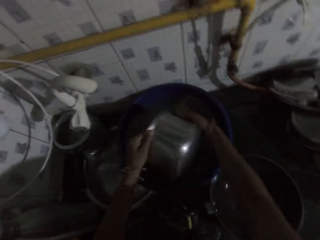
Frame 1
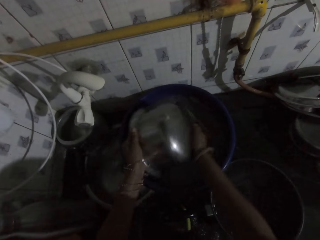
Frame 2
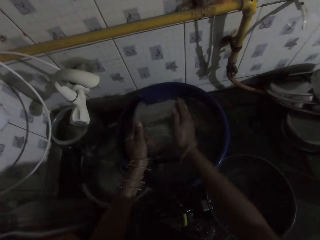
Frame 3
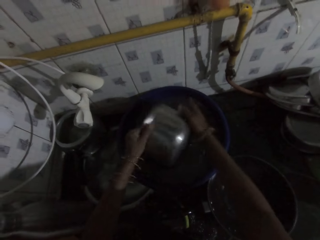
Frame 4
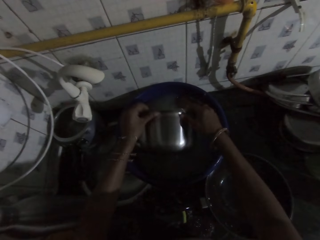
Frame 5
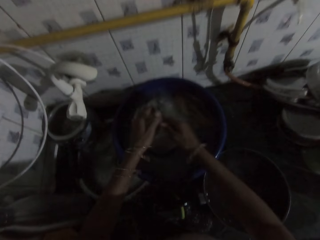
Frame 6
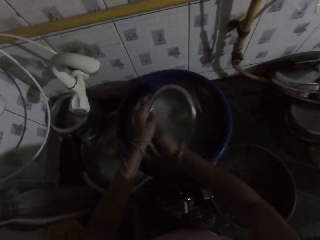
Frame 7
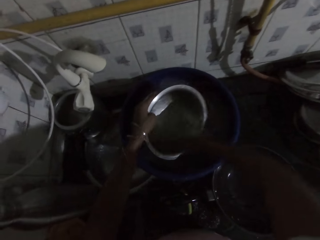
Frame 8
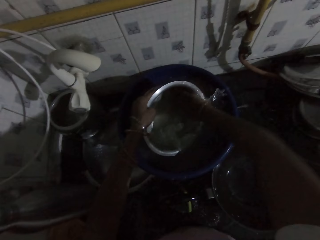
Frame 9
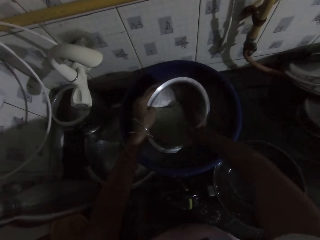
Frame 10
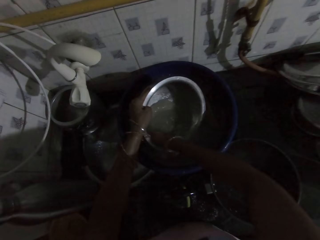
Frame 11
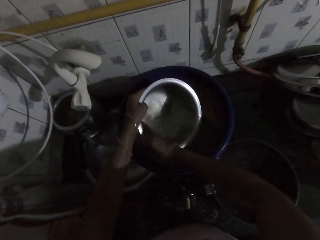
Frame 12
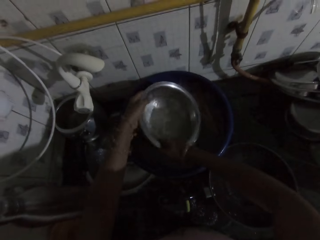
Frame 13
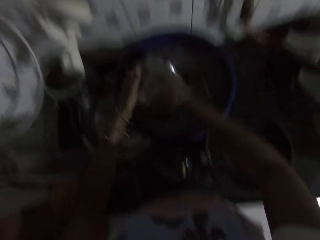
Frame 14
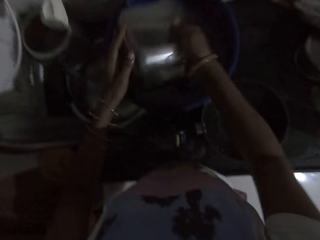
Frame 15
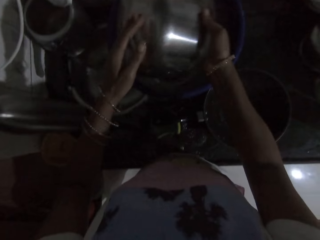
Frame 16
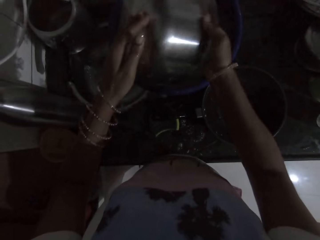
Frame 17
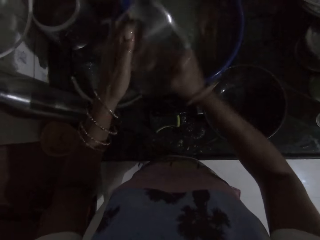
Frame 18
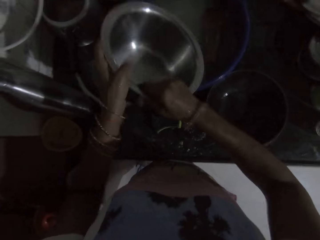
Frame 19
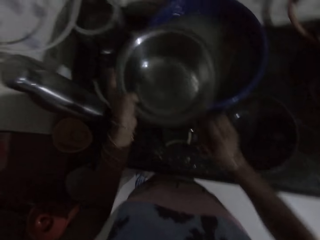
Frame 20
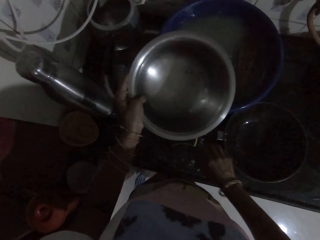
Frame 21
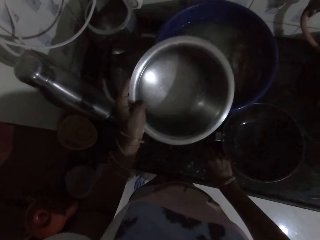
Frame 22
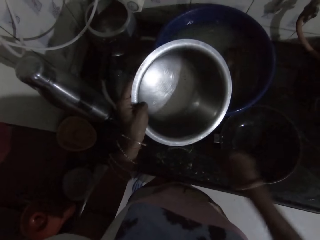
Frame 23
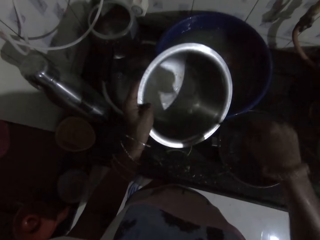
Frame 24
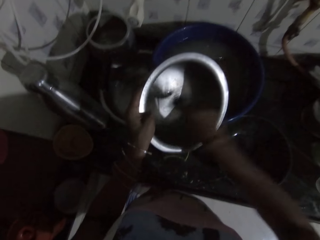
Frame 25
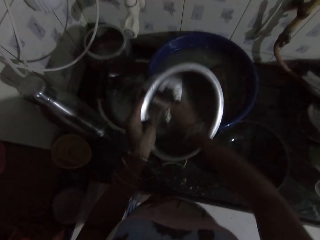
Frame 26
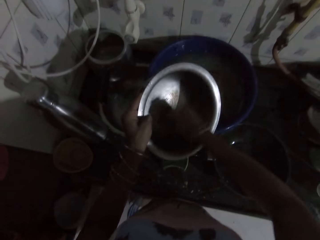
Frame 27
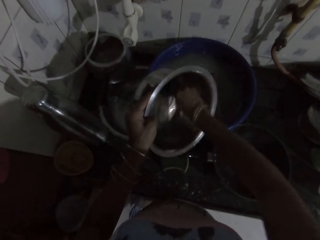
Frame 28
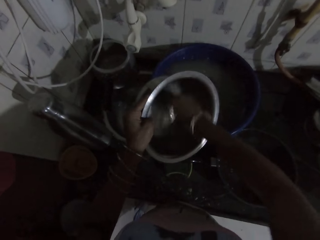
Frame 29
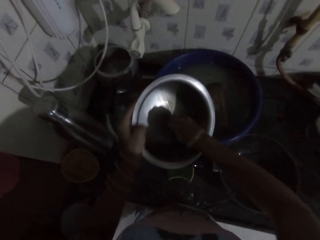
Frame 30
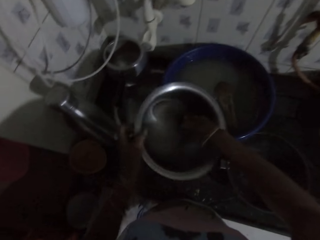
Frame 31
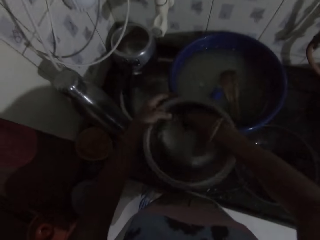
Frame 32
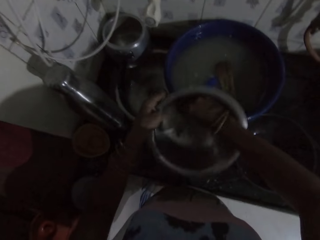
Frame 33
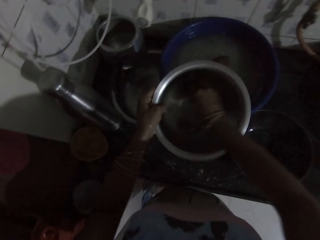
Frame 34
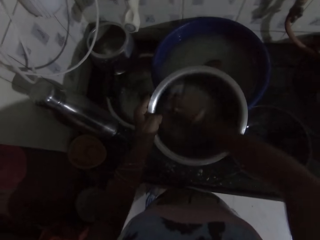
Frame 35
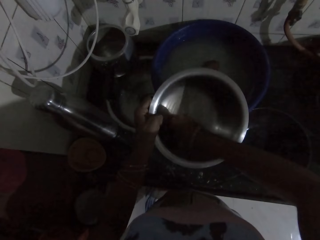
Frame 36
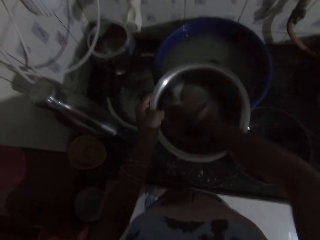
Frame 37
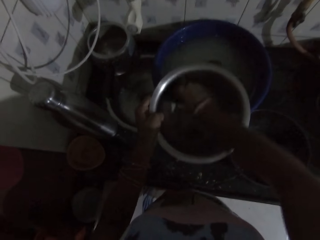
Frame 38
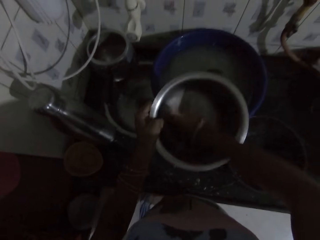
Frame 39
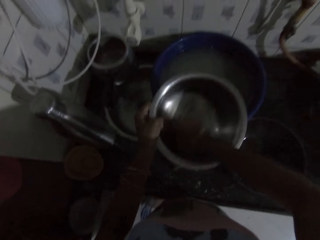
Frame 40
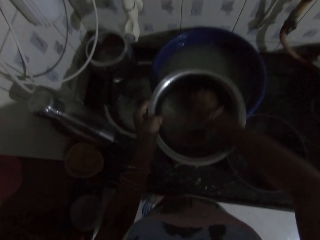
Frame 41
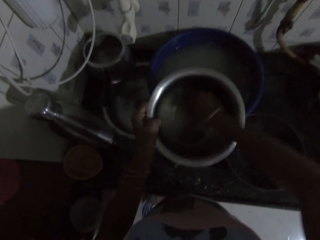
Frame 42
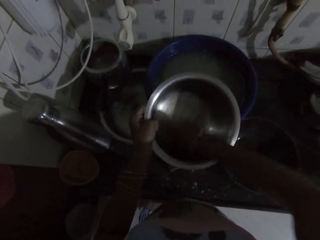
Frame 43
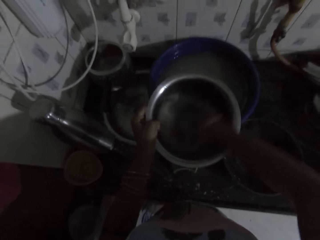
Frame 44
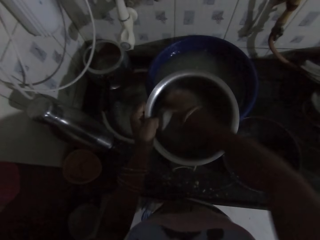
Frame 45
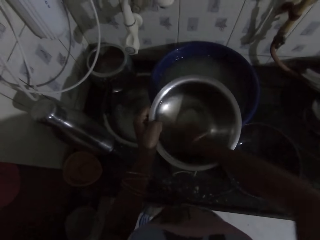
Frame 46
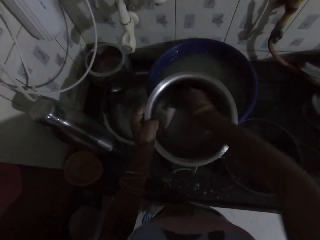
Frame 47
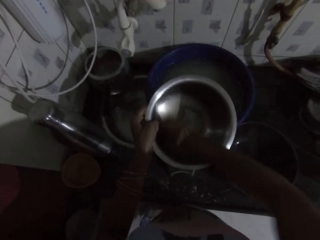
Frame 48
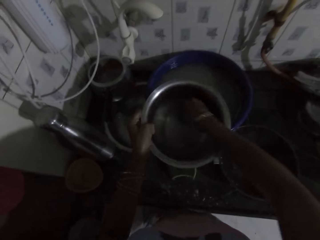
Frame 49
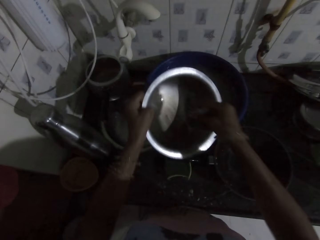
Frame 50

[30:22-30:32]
The camera wearer picks a sponge from the kitchen sink with her right hand. She washes the bowl in her left hand with the sponge in her right hand. A man converses with the camera wearer in the kitchen.

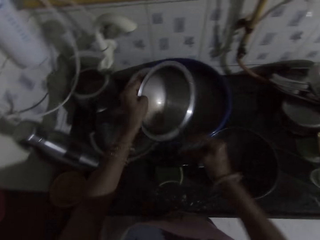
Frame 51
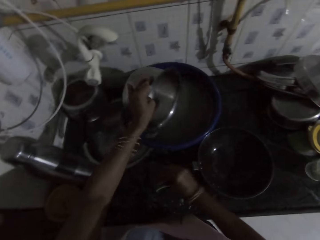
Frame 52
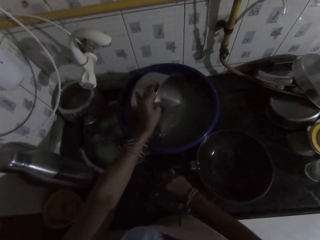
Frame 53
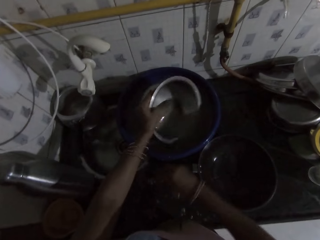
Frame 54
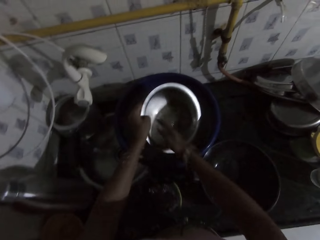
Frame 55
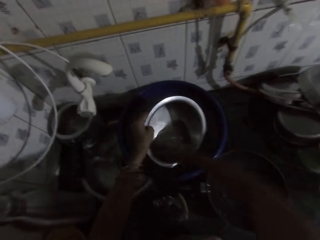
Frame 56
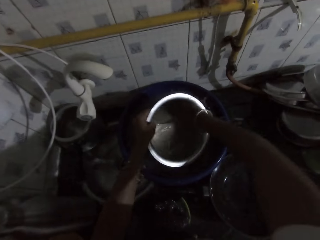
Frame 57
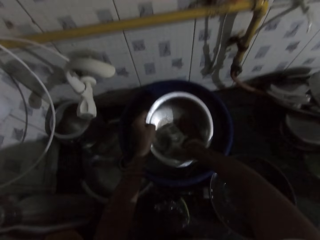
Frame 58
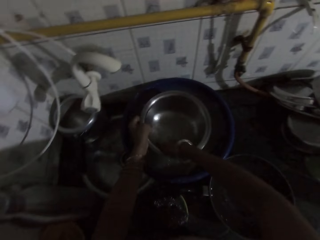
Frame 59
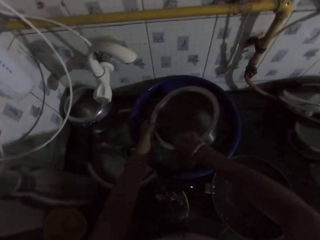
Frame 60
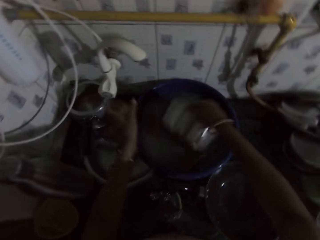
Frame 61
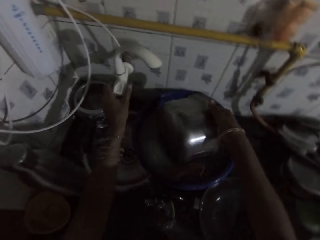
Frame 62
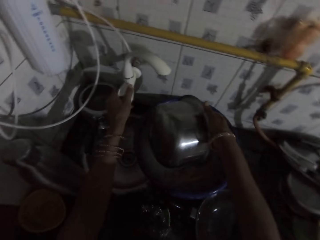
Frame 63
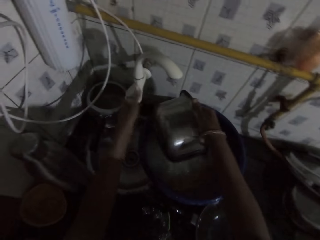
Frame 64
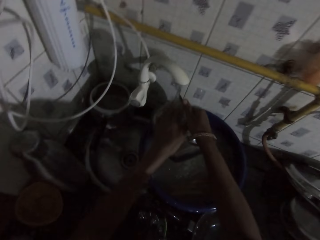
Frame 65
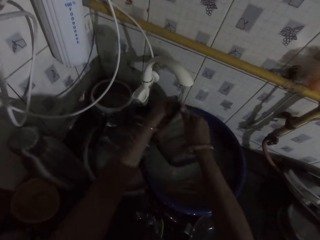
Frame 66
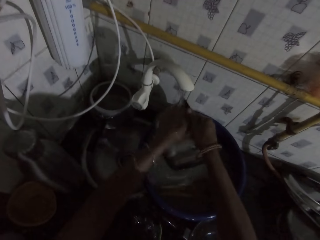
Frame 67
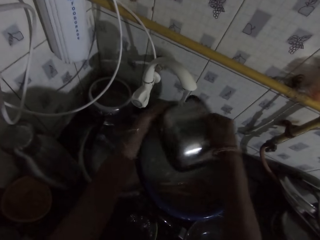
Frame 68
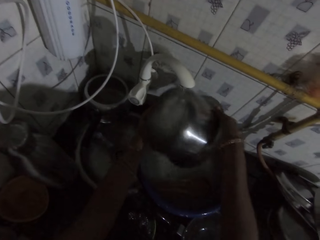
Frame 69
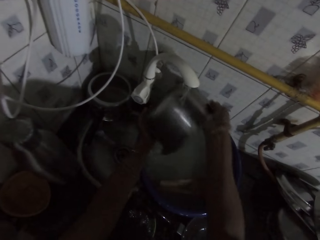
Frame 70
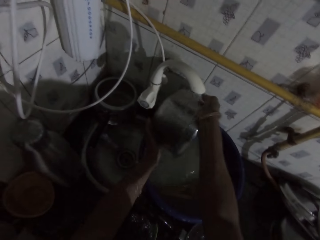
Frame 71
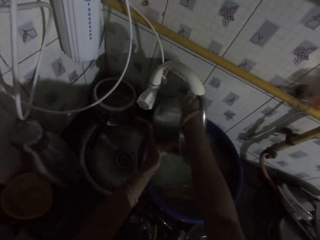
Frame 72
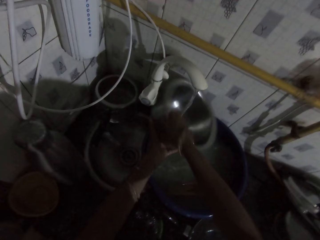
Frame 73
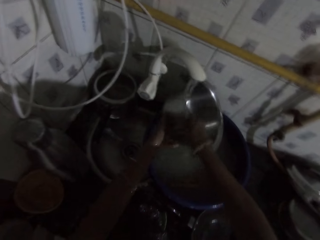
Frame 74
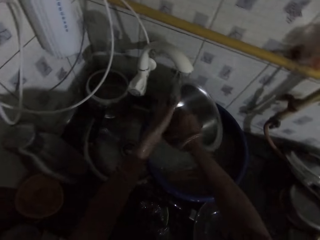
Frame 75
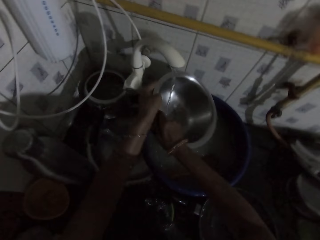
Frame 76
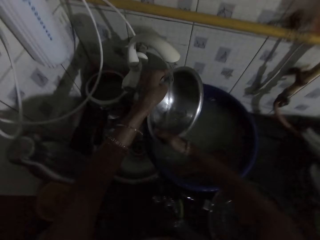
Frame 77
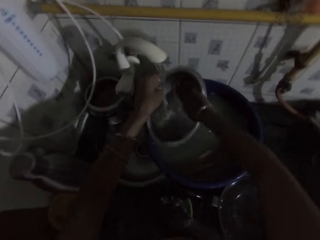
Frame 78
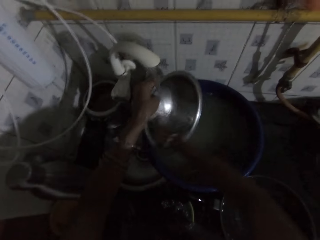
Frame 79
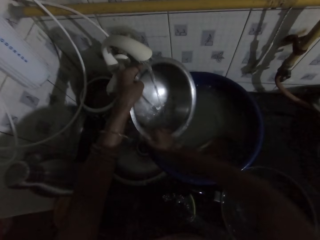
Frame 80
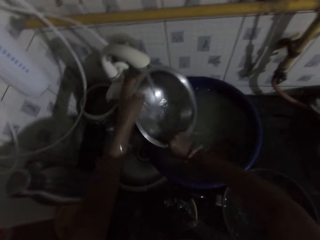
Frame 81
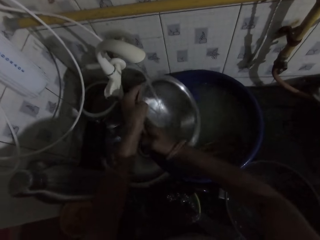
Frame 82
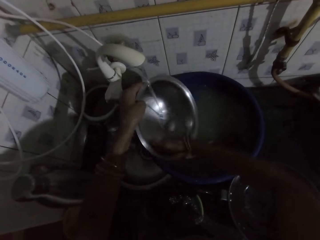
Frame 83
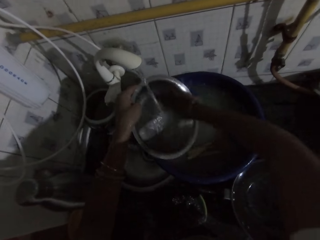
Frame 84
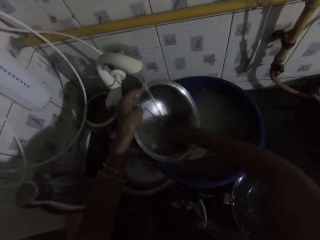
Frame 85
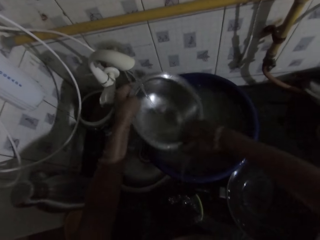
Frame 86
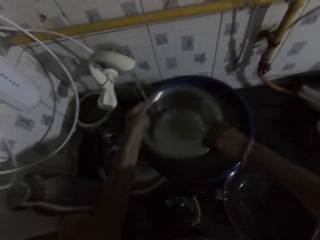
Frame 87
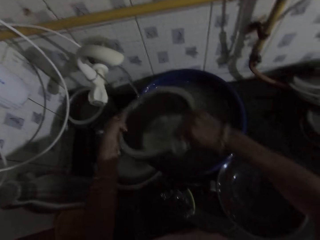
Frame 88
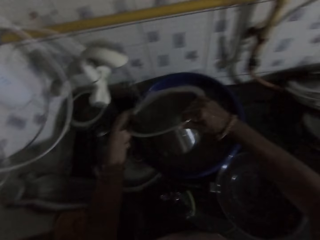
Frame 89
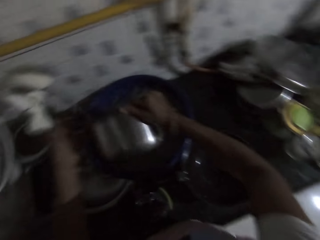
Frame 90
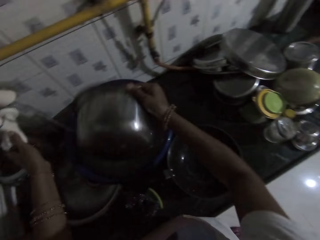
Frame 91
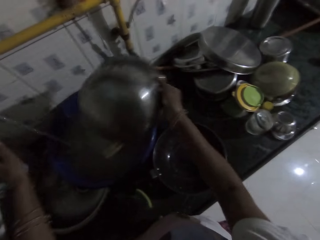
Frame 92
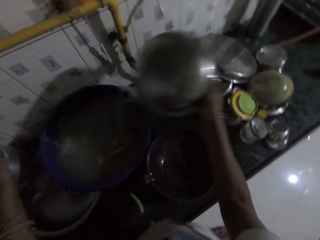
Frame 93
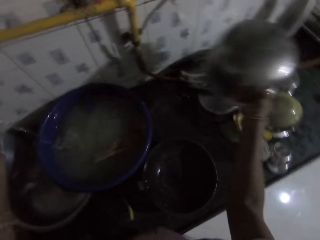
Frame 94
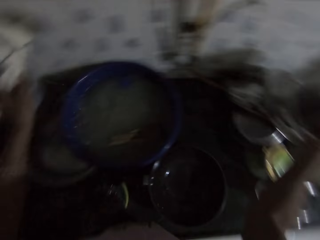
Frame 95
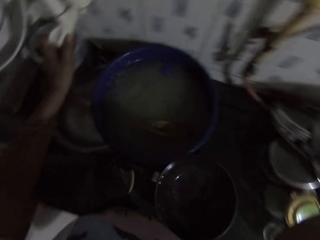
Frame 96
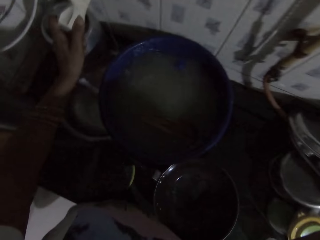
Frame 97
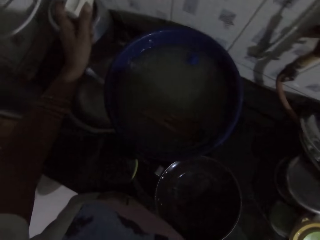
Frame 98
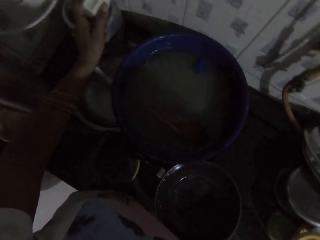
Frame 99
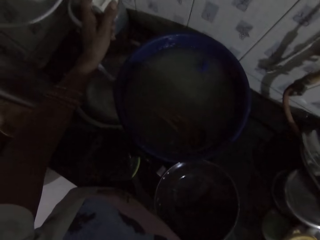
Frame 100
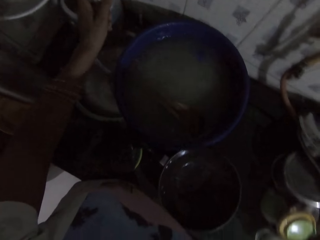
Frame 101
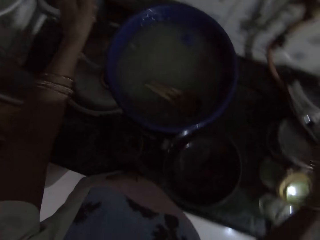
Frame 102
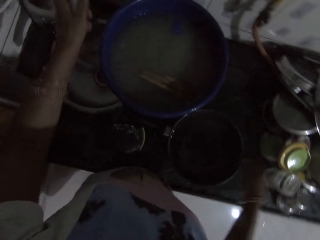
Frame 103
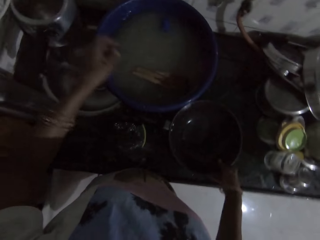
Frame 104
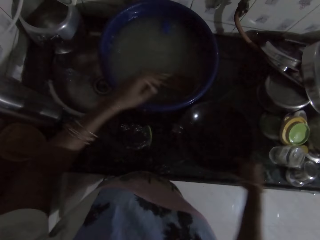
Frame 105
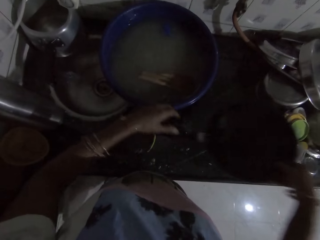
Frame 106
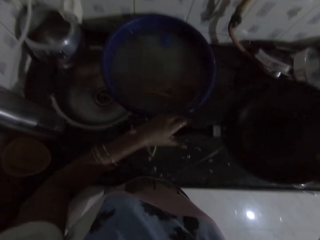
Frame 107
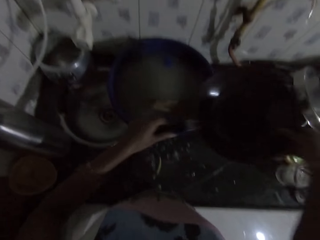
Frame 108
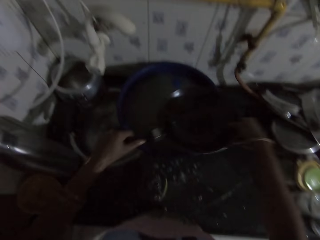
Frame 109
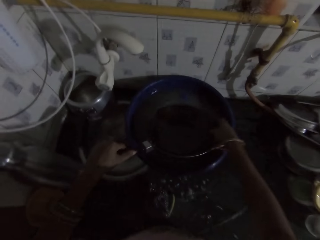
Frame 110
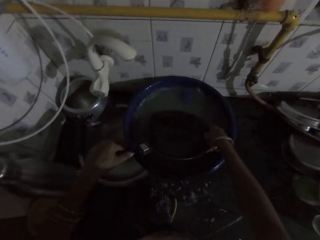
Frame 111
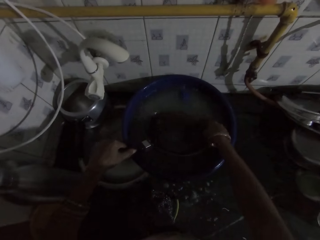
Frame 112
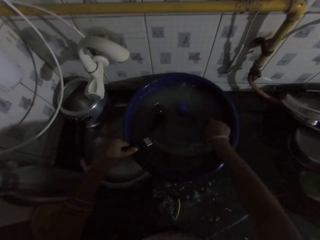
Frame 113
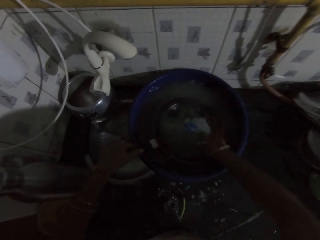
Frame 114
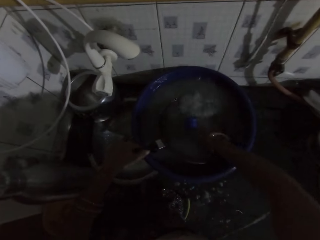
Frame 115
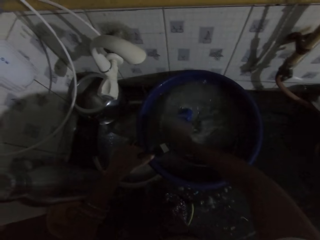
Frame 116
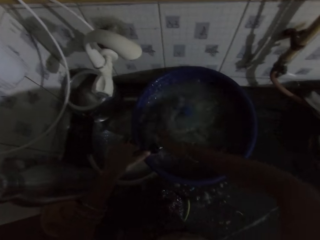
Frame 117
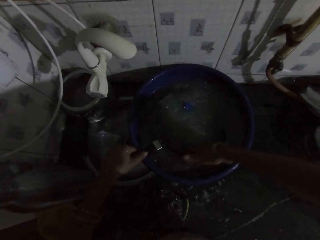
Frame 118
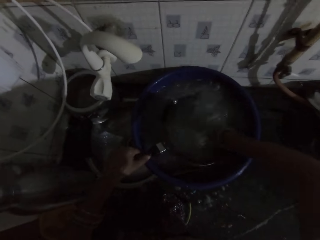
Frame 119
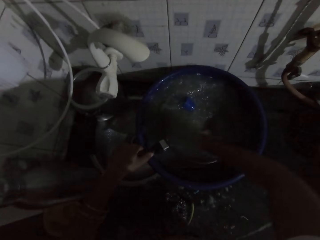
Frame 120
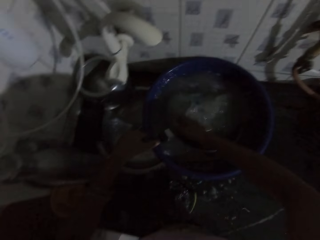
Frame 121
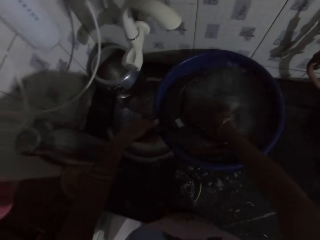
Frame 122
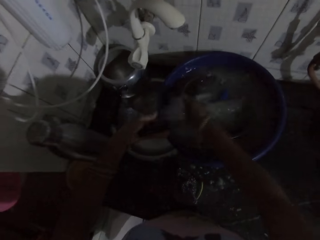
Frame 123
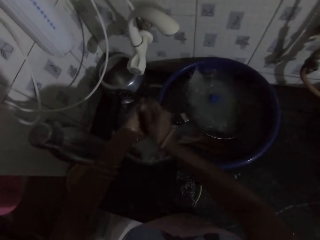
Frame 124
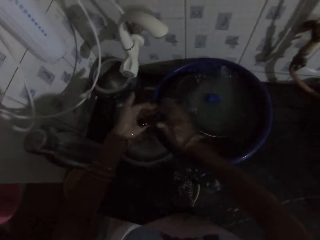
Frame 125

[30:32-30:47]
The camera wearer dips the bowl in her left hand in the bowl on the kitchen countertop. She scoops water with a pot. She rinses the bowl in the bowl on the kitchen countertop with her right hand. She places the bowl in her hand under the kitchen sink tap and turns on the kitchen sink tap with her left hand. She rinses the bowl in her hand under the kitchen sink tap with both hands. She places the bowl in her right hand on the kitchen countertop. She picks a frypan from the kitchen sink with her right hand. She dips the frypan in her left hand in the bowl on the kitchen countertop. She rinses the frypan in the bowl on the kitchen countertop with her right hand.
